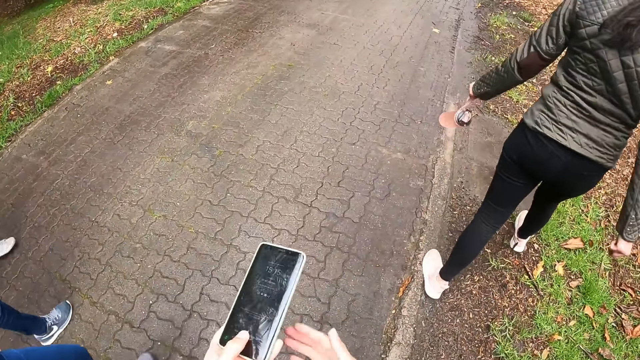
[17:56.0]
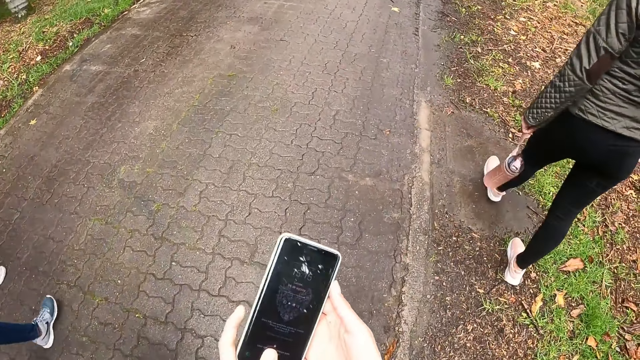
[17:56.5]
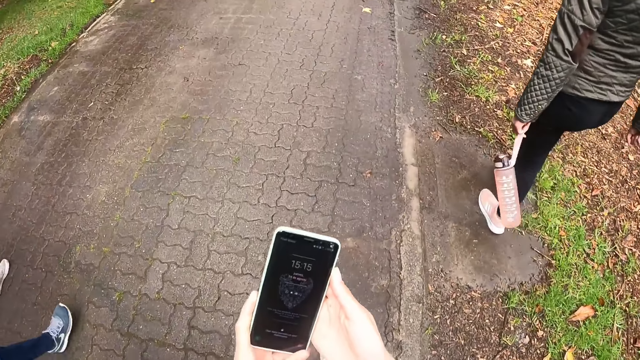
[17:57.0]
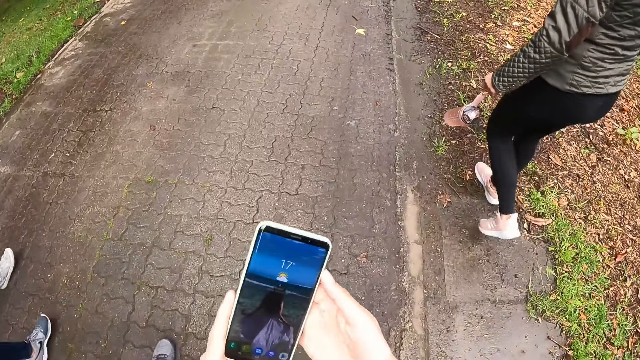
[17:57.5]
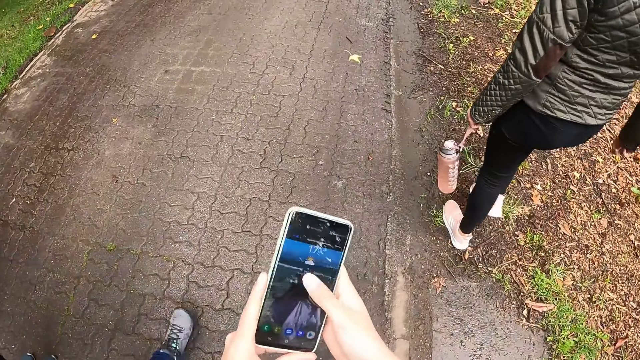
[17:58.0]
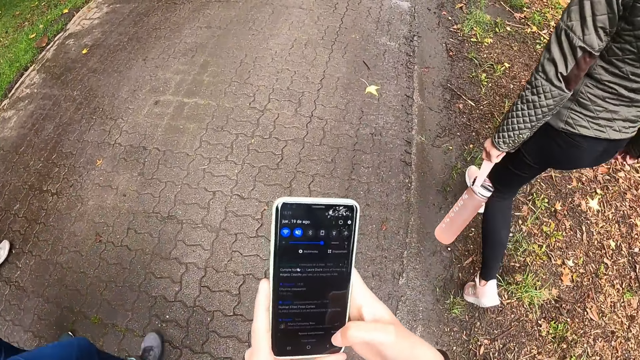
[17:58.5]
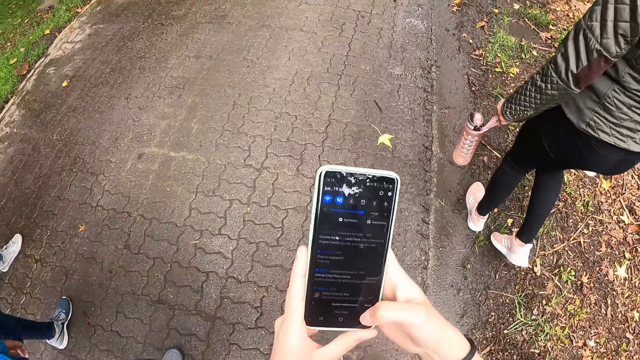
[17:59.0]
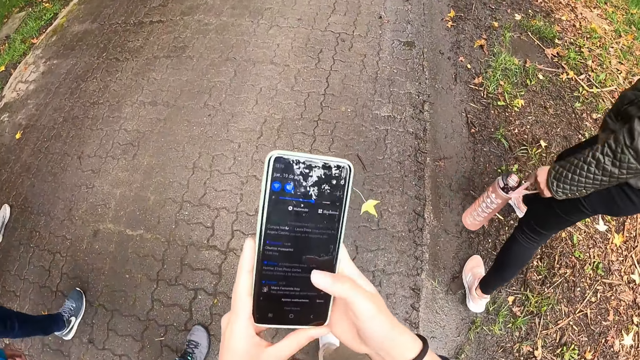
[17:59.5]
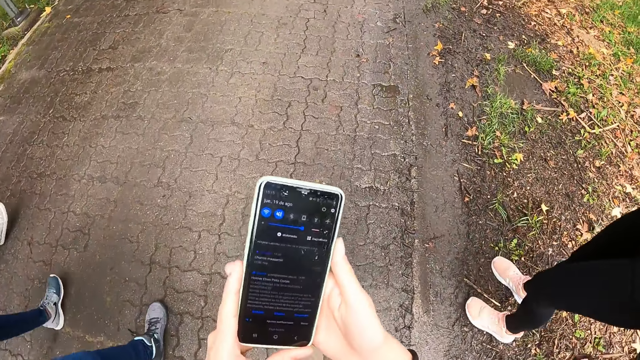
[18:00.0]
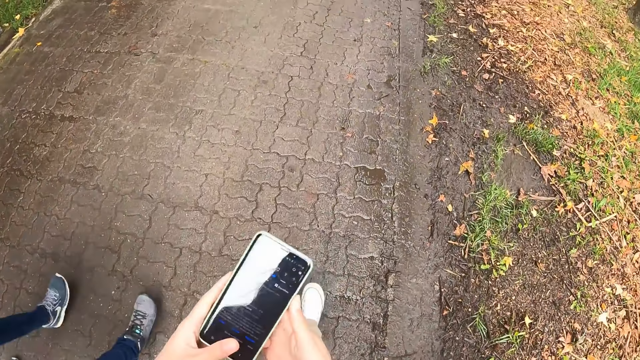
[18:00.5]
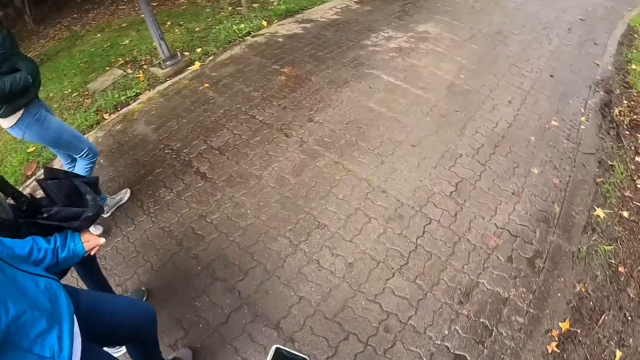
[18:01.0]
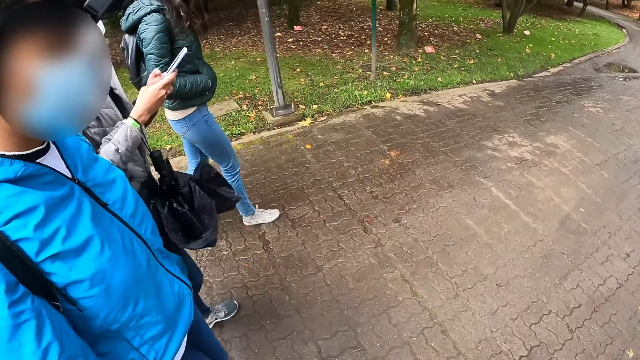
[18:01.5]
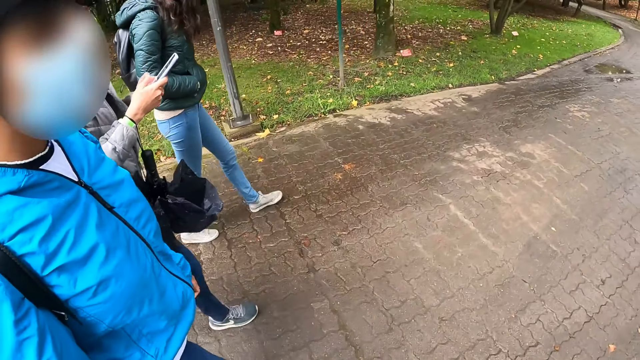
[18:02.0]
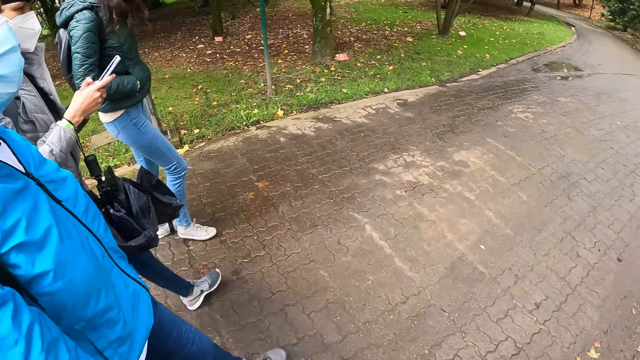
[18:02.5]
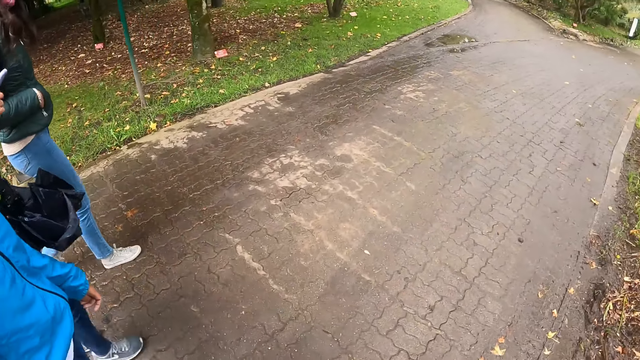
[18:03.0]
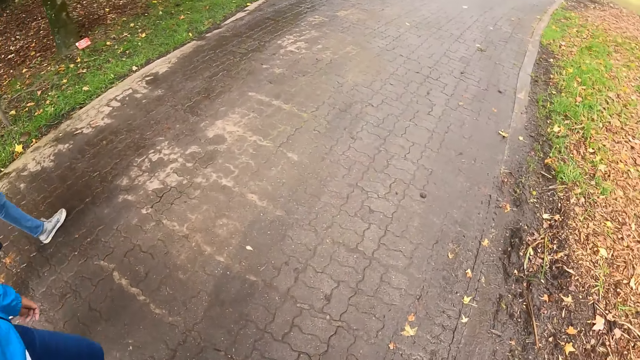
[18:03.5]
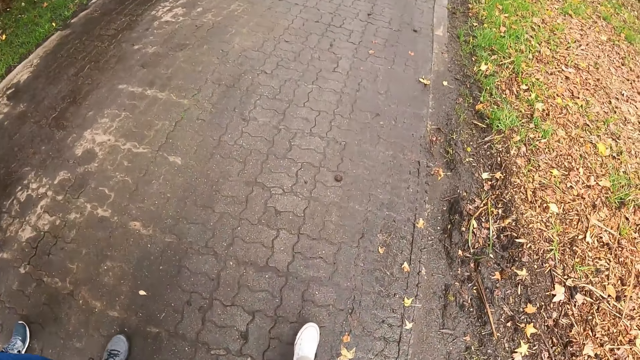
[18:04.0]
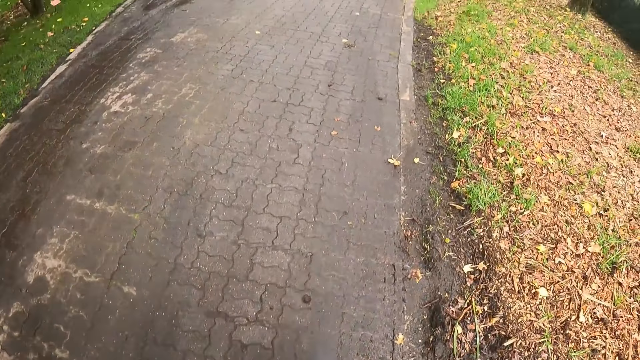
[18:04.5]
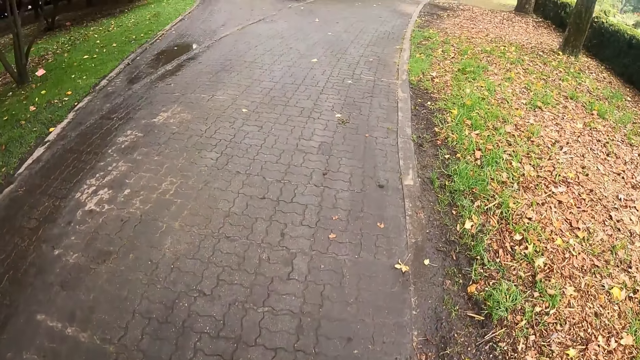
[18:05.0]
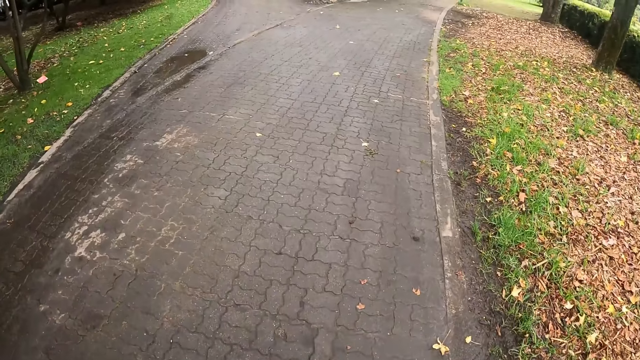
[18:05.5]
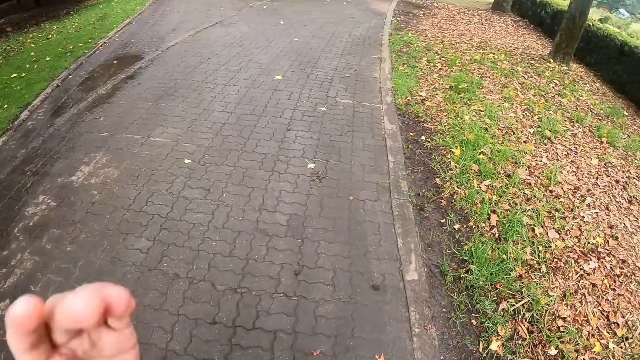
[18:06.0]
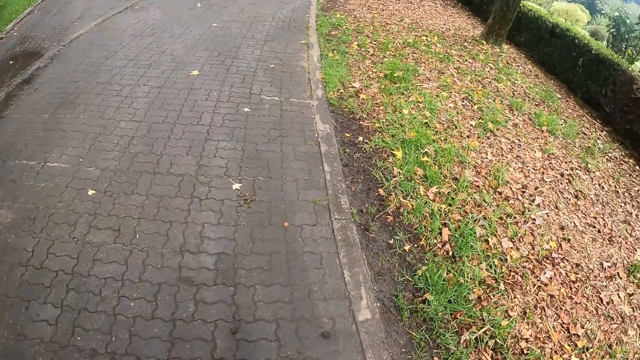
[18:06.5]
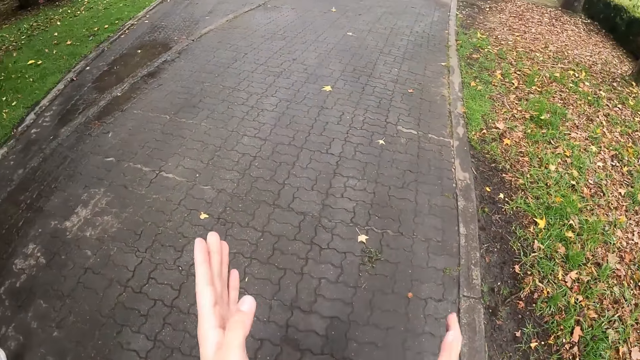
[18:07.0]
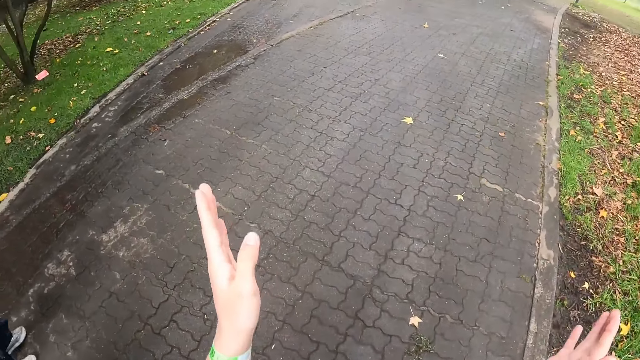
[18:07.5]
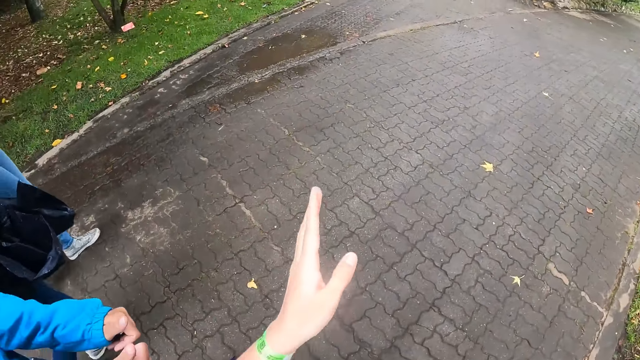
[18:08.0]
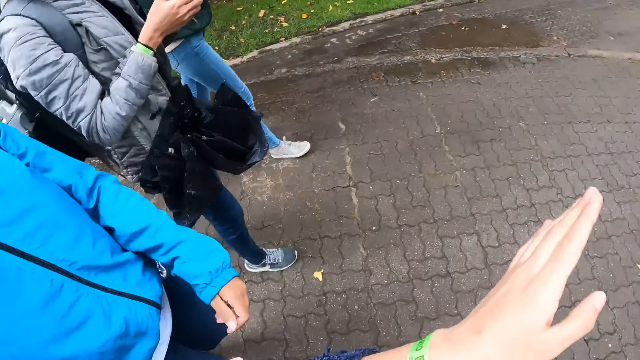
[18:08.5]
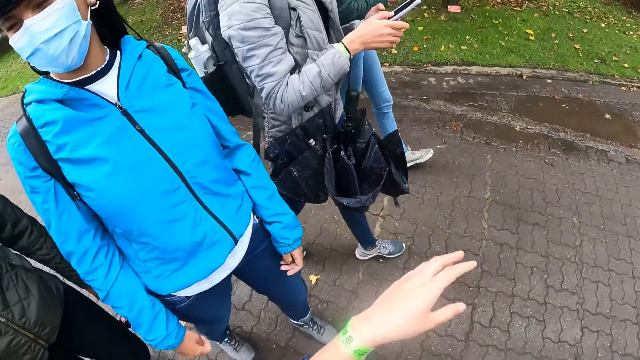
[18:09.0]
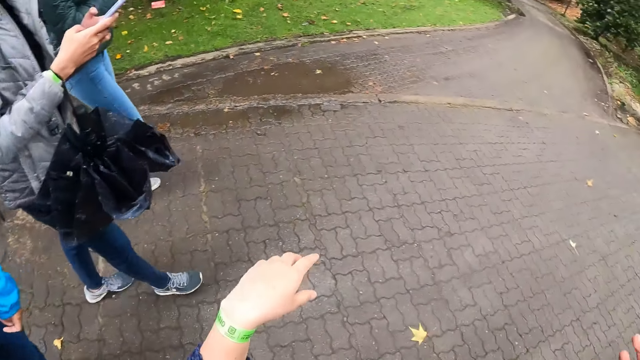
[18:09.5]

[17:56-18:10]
The camera wearer holds a phone with her left hand. She moves the phone forward. She operates the phone with both hands. She holds the phone with both hands. A woman operates a phone with both hands. The camera wearer moves the phone down. She walks forward. She moves her hand up. She swings her hands forward.

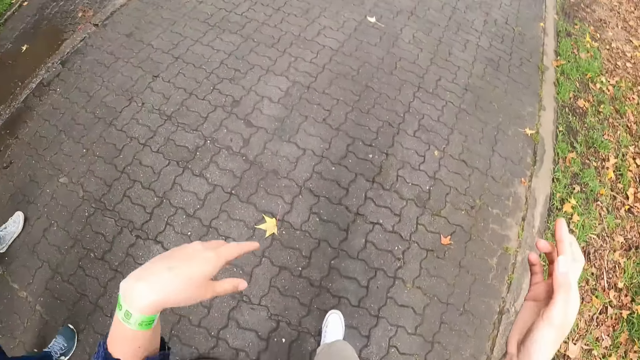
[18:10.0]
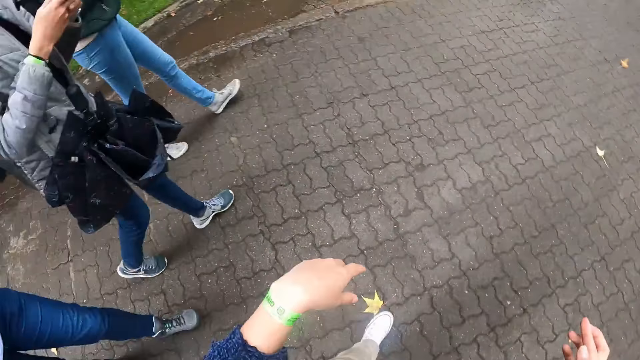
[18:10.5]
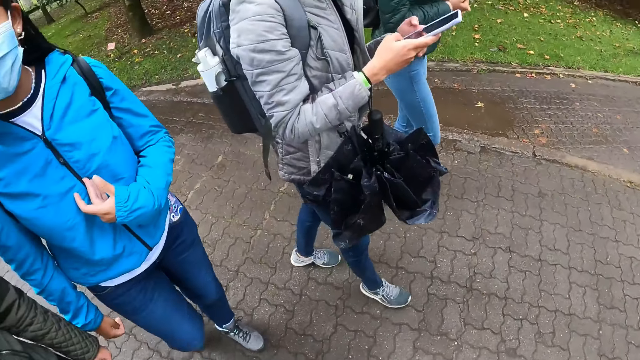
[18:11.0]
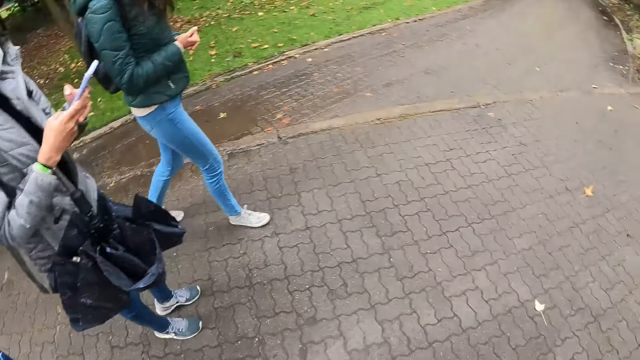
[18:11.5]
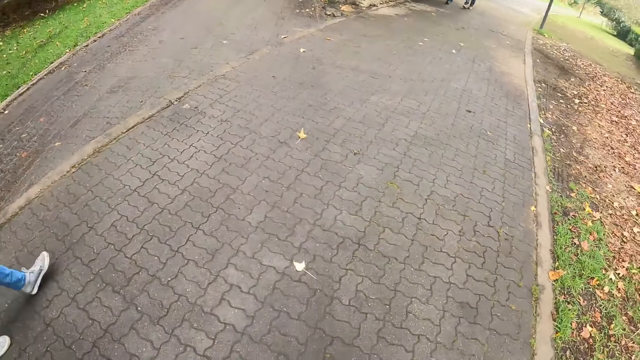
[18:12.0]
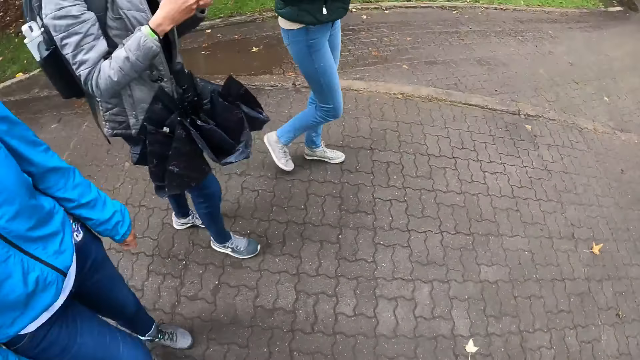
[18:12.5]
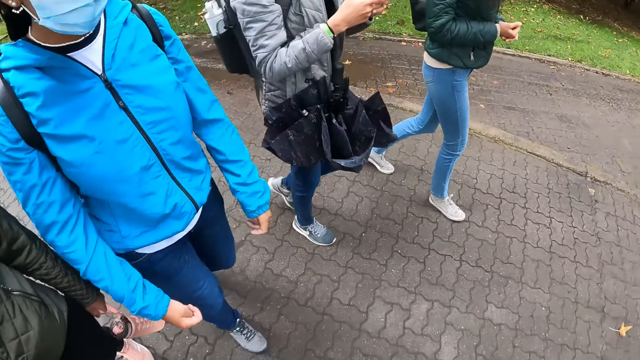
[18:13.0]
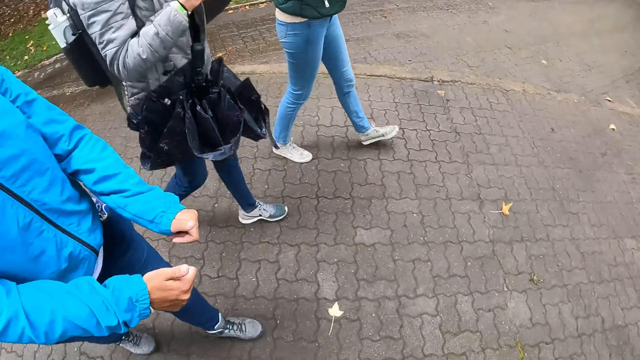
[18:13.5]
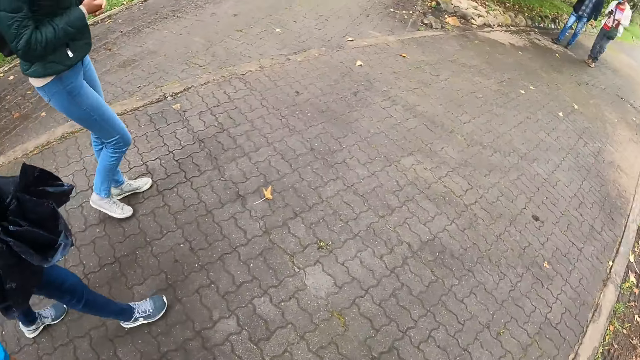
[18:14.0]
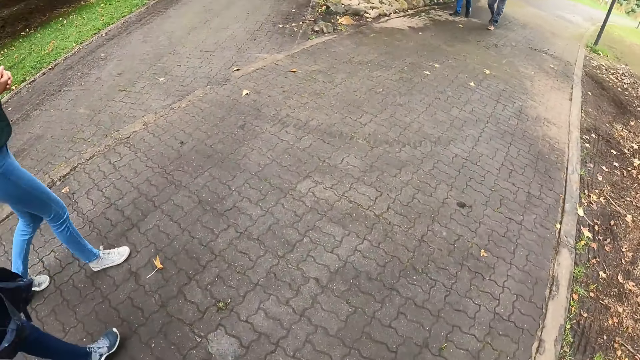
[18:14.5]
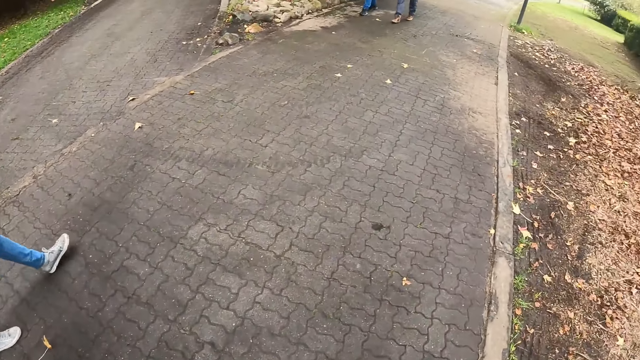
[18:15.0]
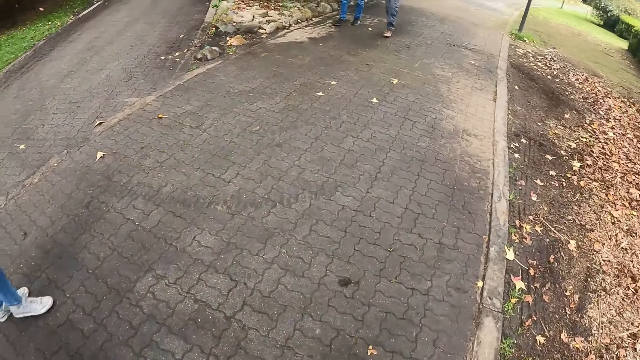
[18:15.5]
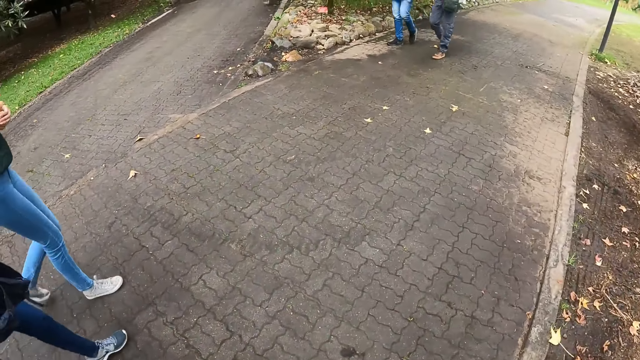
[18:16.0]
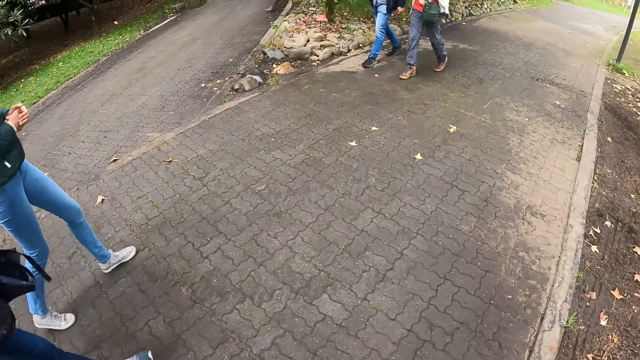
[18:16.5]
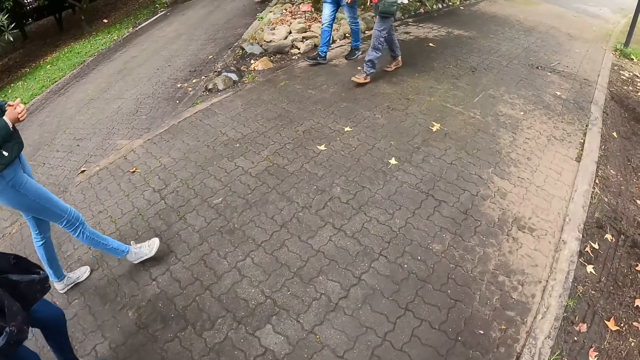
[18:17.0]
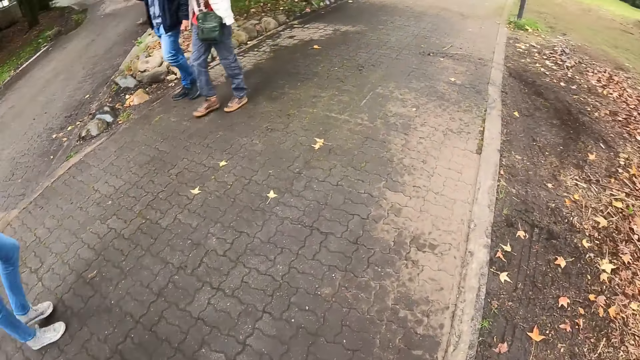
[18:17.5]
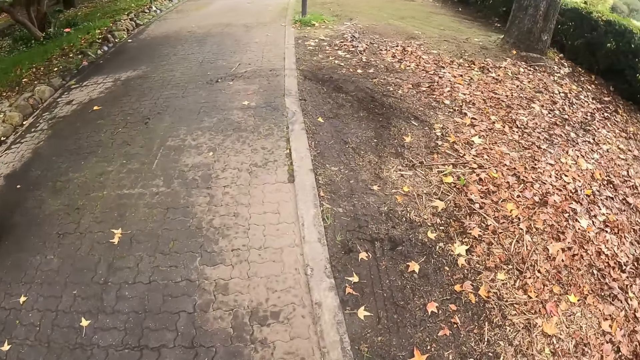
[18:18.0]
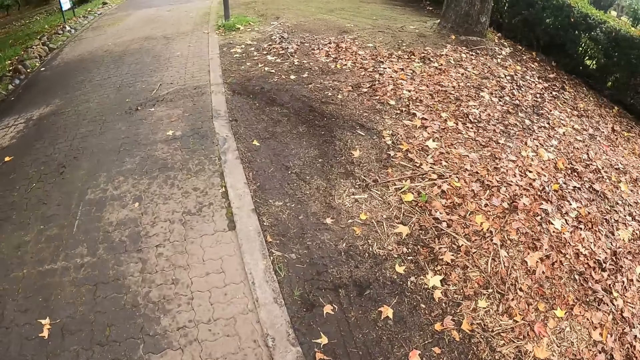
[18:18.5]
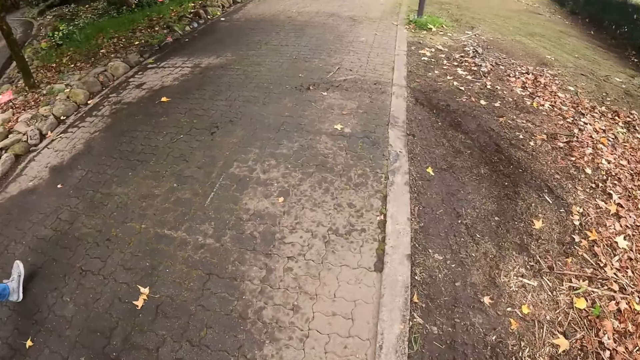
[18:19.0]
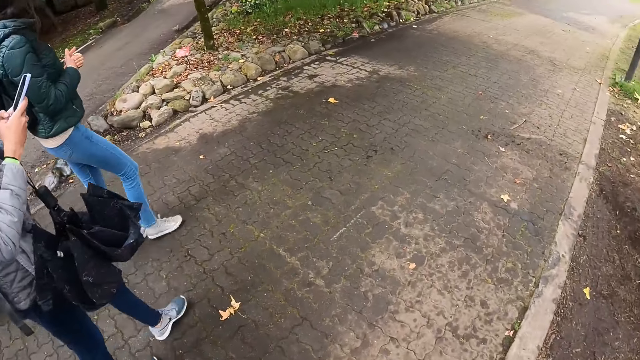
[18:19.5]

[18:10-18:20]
The camera wearer looks around. They walk forward. They look around. They look forward. They walk past a man and another man.
